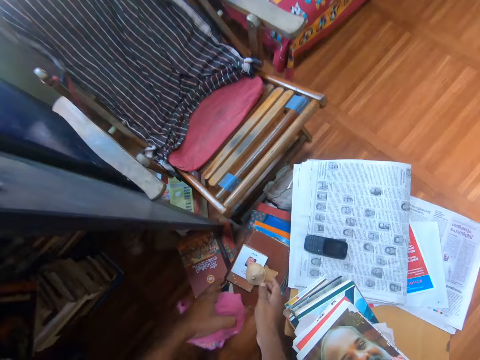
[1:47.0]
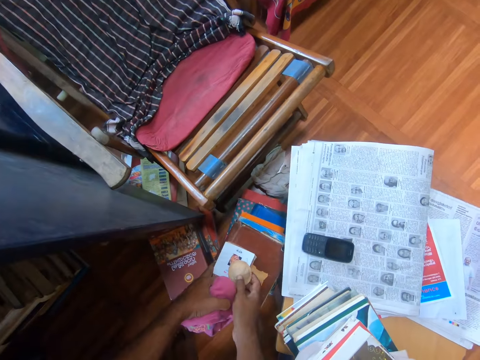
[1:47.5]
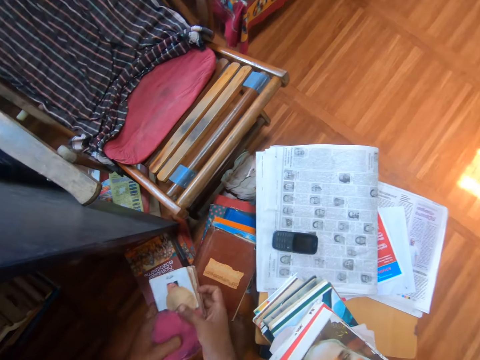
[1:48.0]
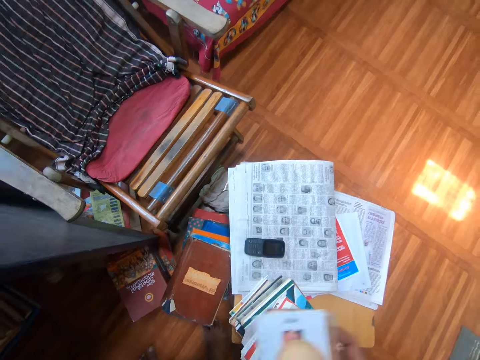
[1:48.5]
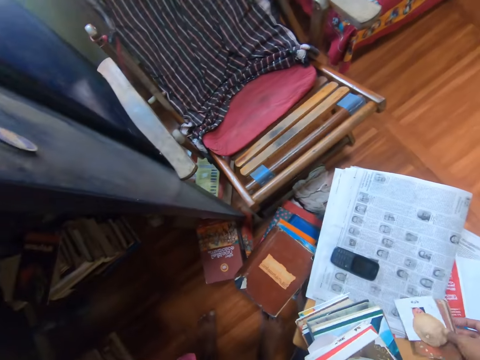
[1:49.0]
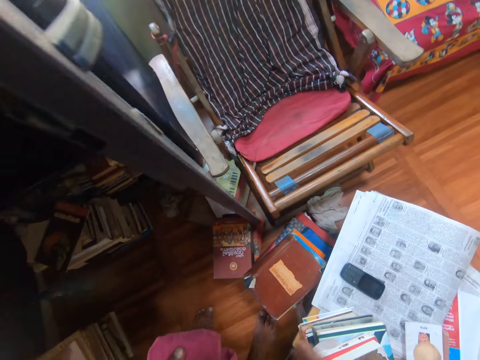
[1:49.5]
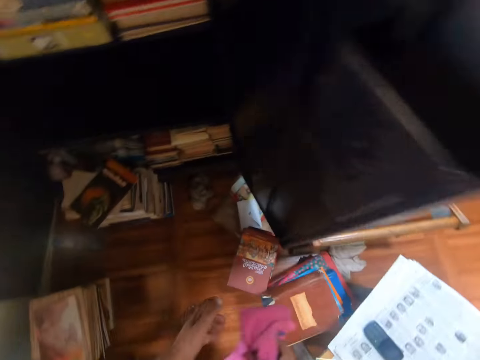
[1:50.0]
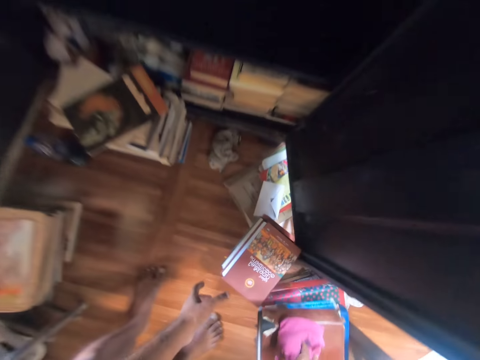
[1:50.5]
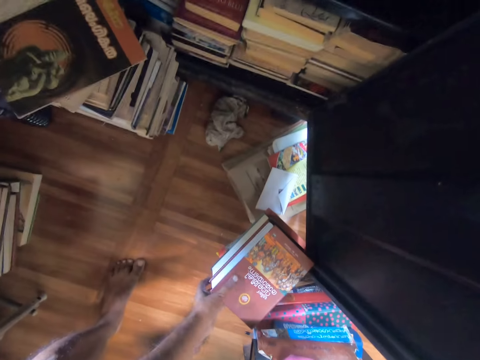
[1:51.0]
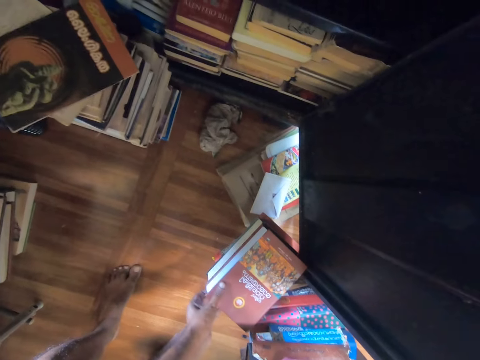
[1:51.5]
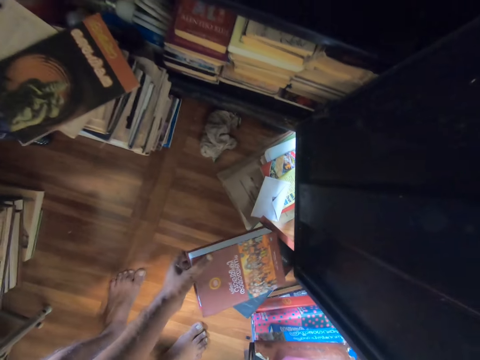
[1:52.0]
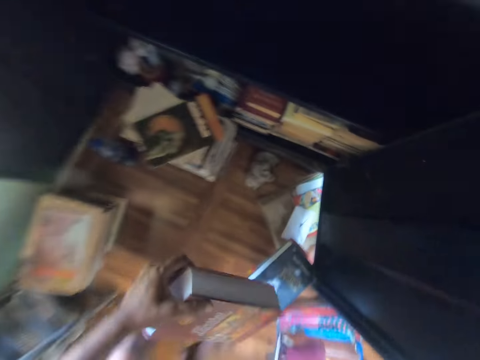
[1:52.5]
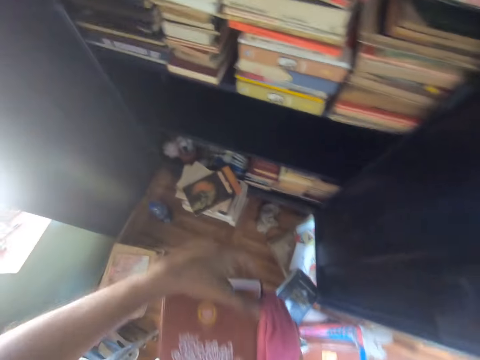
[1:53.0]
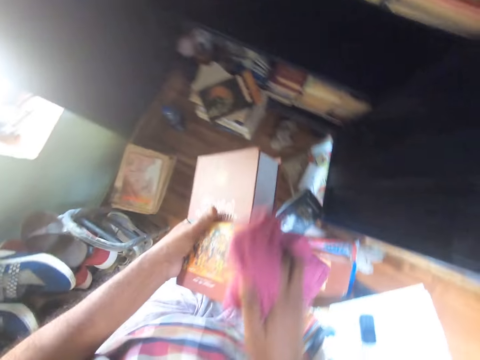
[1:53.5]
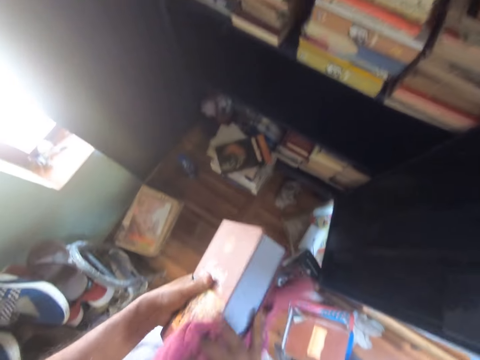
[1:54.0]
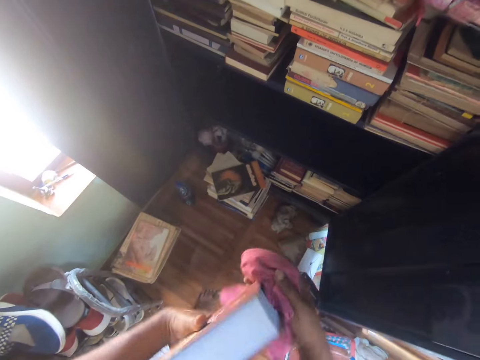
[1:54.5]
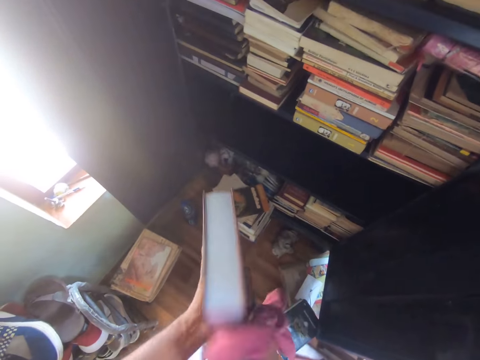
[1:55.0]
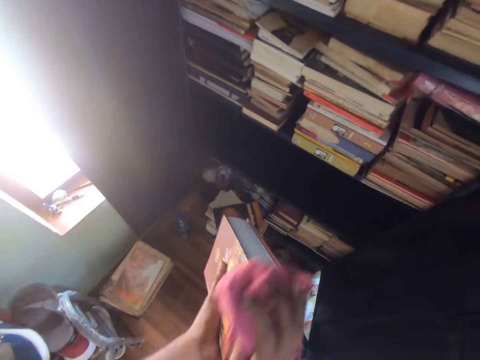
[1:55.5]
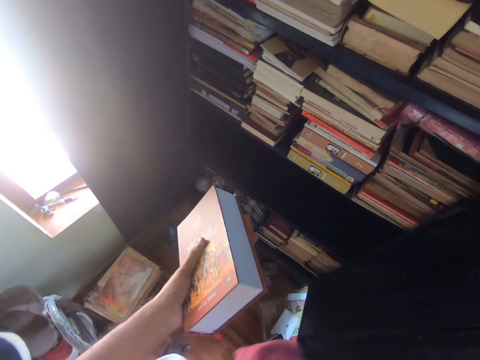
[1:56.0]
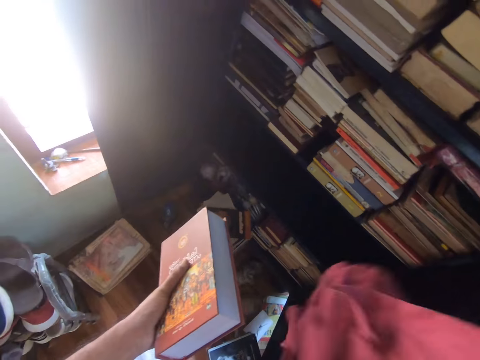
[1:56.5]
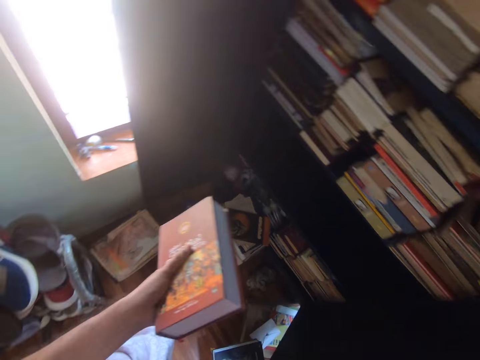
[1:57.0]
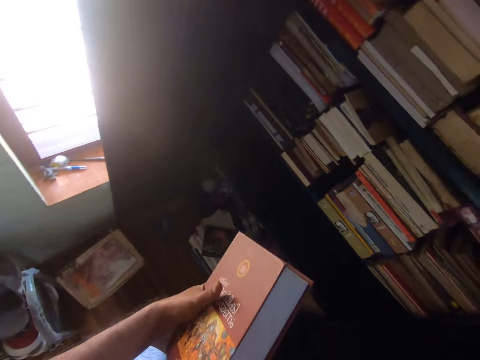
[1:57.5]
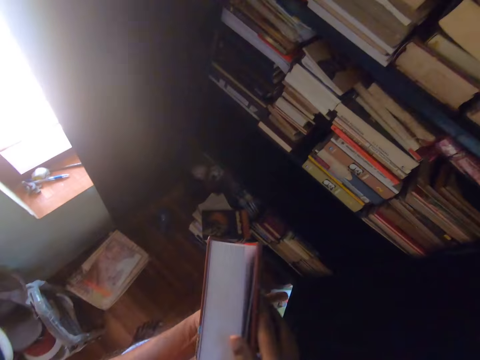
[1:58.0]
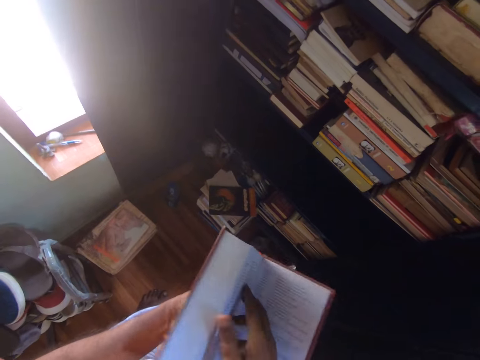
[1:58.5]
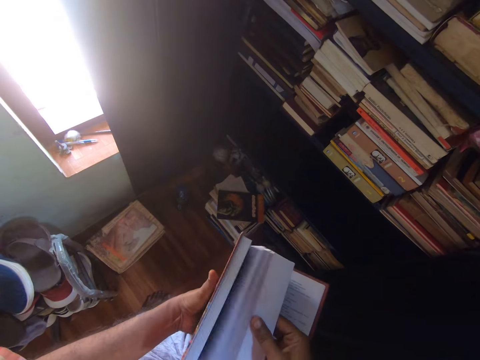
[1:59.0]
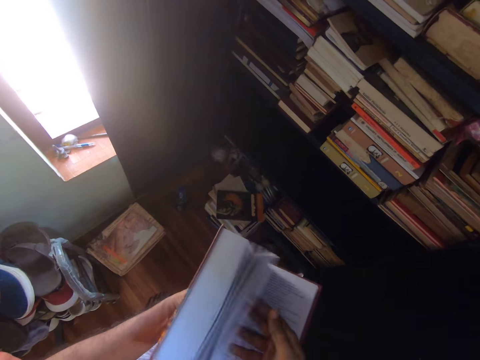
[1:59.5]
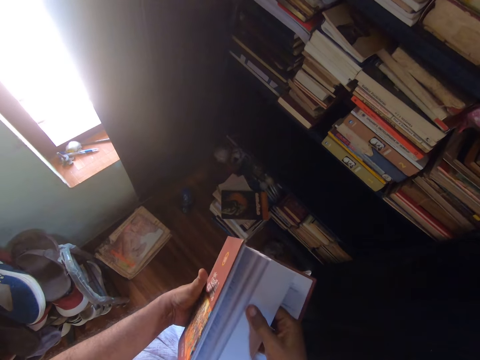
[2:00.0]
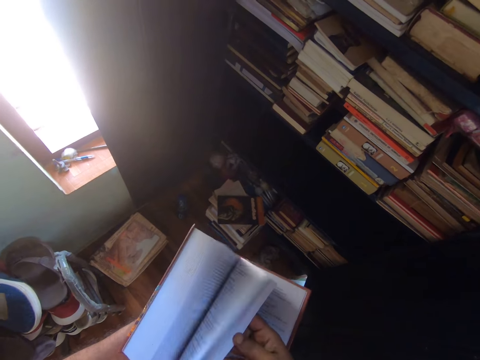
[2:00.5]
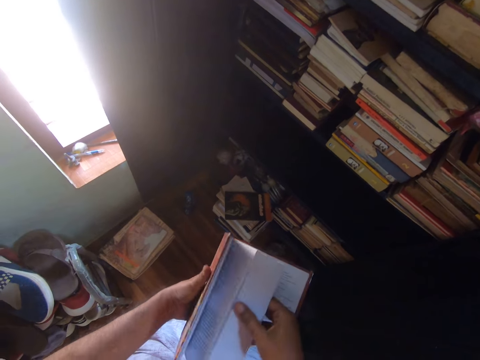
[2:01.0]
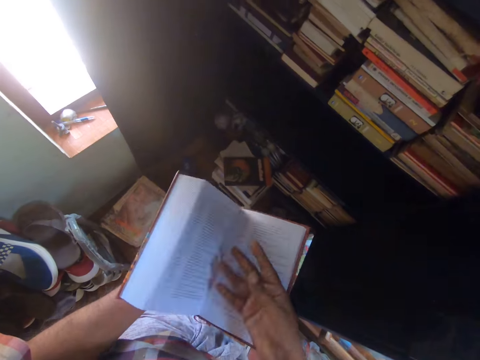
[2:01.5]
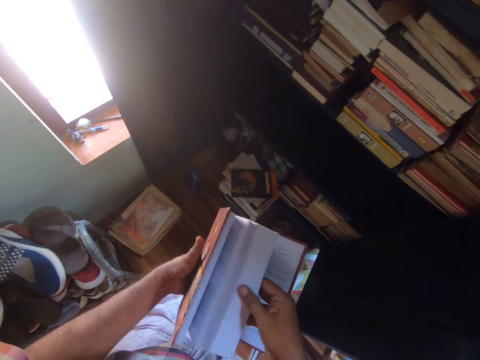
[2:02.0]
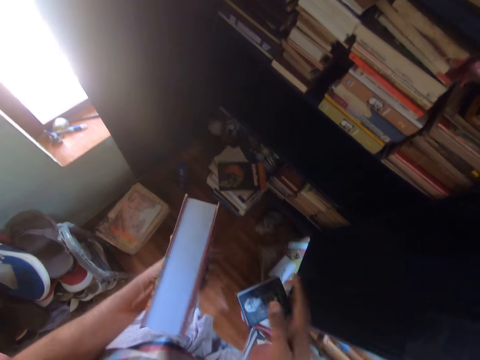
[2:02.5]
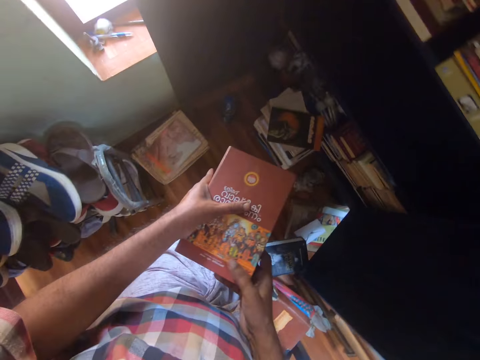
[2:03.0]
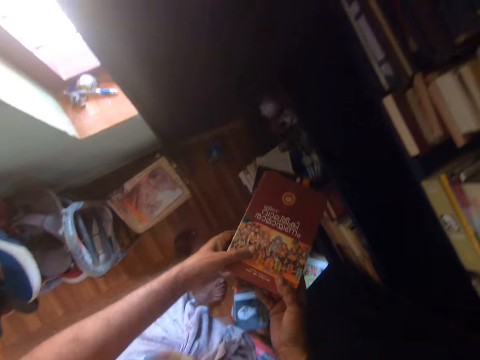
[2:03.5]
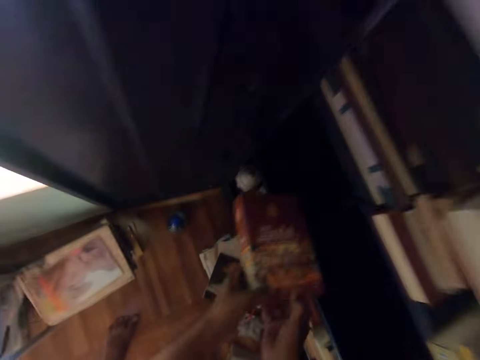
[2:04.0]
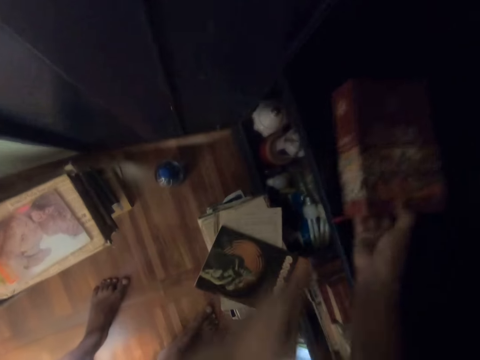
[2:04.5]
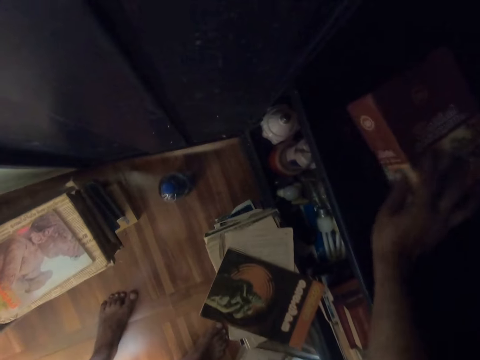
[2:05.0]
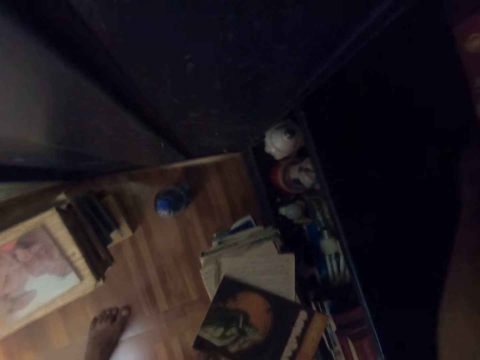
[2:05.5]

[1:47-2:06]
The camera wearer picks up some small books or cards with both hands. He puts down the small books with his right hand. He holds the cloth with his right hand. He puts his right hand on a pile of books. He picks up a book with his left hand. He wipes the book with the cloth. He puts the cloth on his shoulder. He opens the book. He looks inside the book. He flips various pages of the book. He closes the book. He arranges the book on the book shelf. He pushes the book.

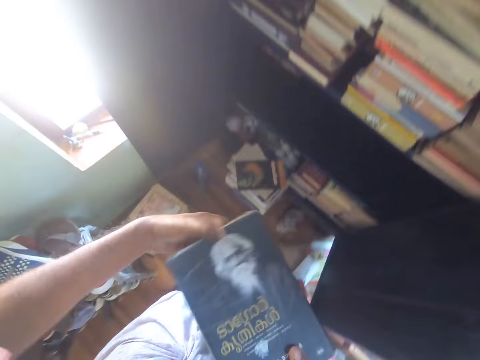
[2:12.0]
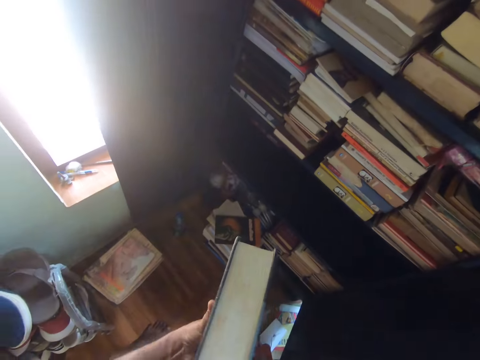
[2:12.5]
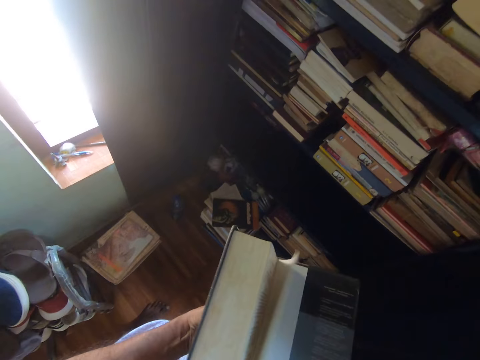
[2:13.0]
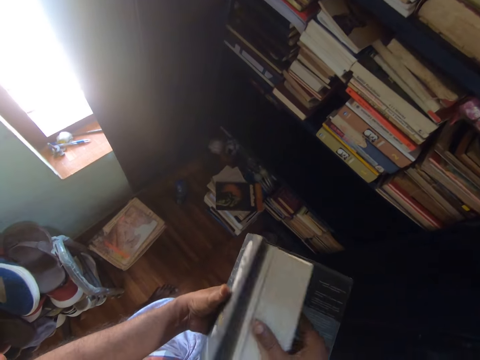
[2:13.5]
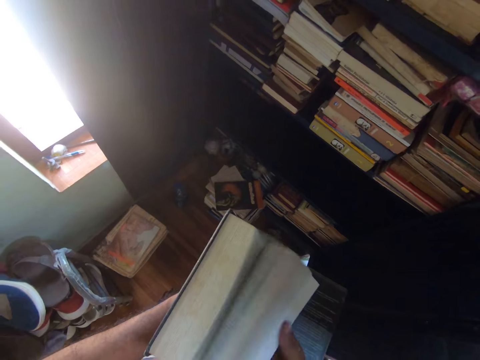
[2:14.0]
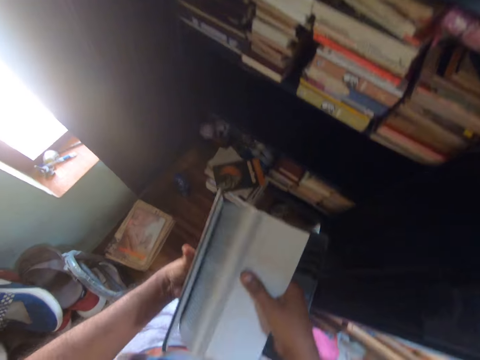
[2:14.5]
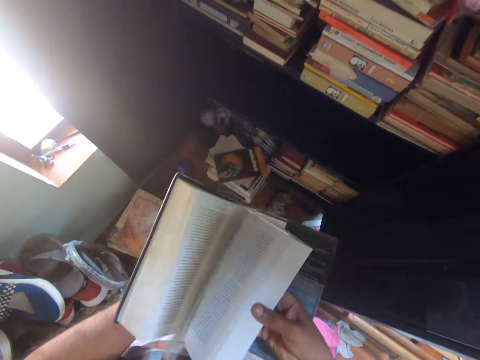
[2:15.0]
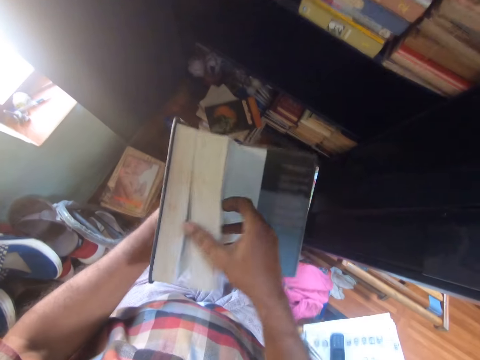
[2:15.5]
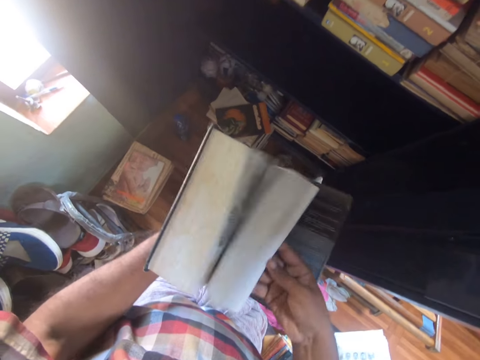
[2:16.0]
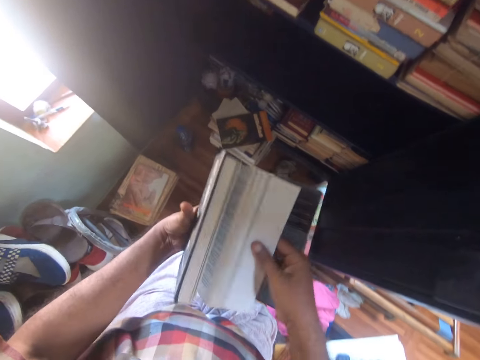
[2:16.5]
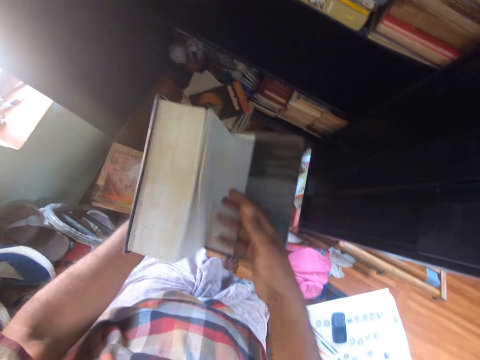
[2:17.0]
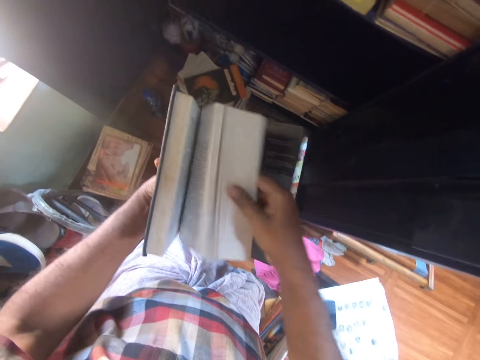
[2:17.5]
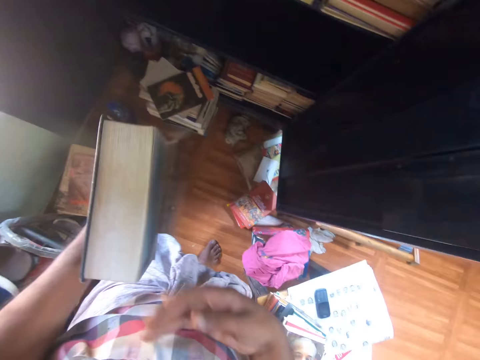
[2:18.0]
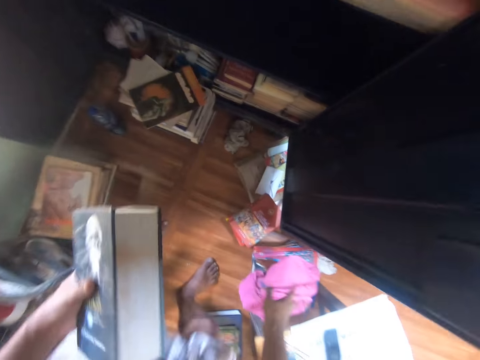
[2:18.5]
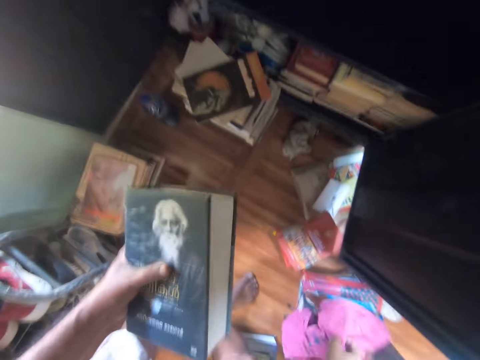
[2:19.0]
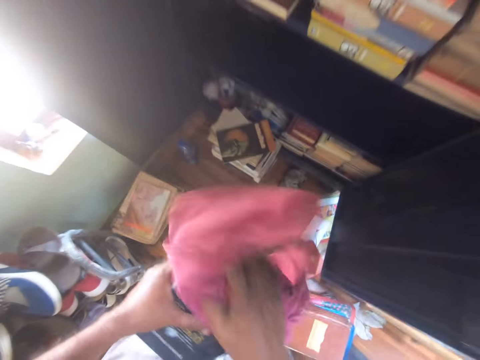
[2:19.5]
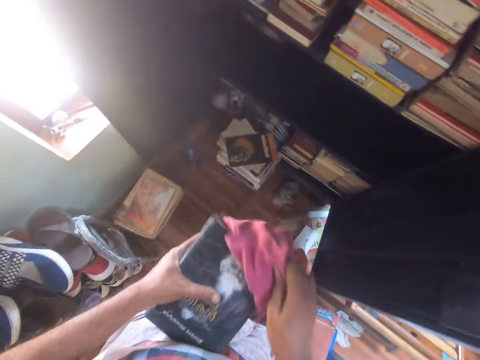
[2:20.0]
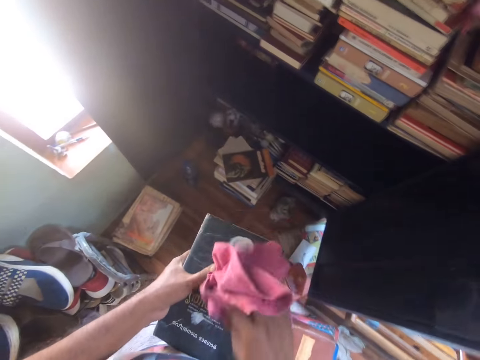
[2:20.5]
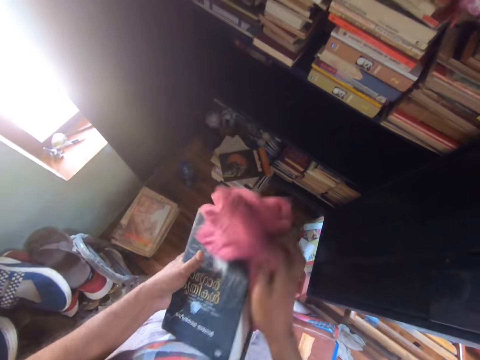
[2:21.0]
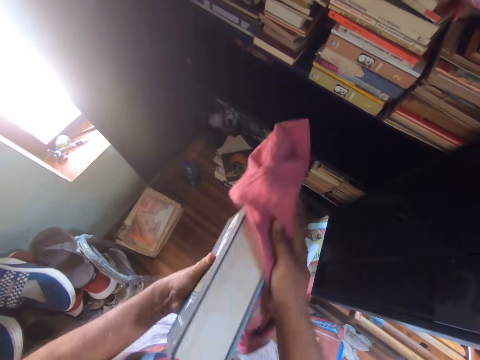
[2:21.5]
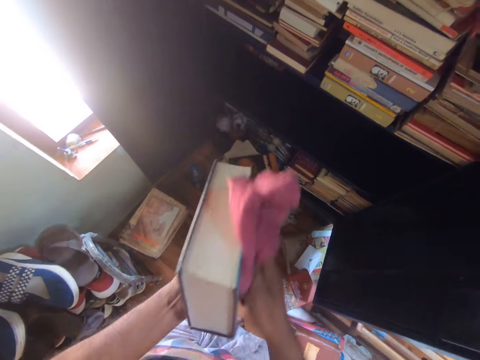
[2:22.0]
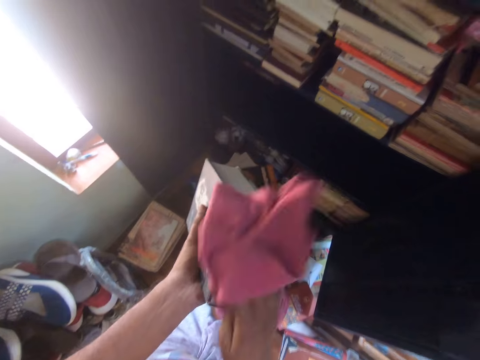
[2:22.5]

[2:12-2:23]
The camera wearer opens a book. They flip various pages of the book. They look inside the book. They close the book. They pick a cloth with the right hand. They wipe the book with the cloth.
